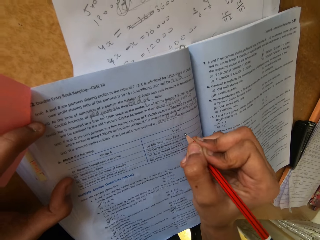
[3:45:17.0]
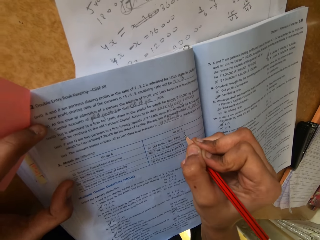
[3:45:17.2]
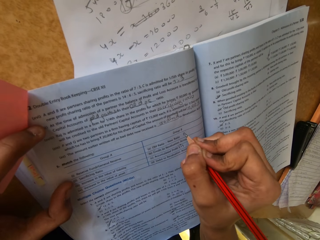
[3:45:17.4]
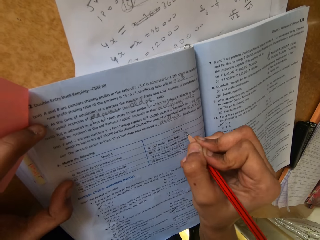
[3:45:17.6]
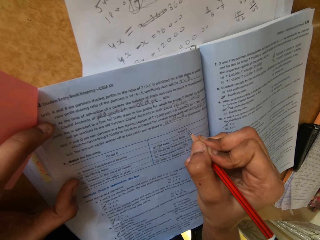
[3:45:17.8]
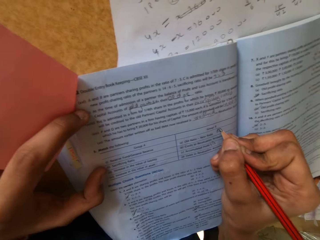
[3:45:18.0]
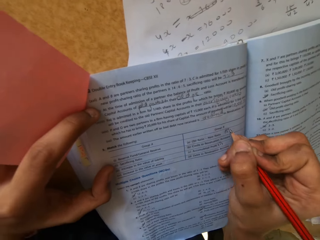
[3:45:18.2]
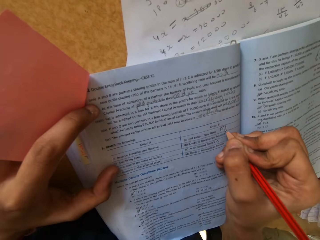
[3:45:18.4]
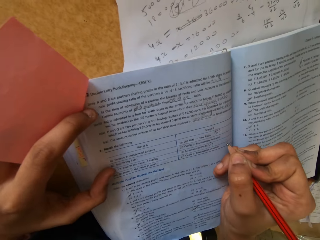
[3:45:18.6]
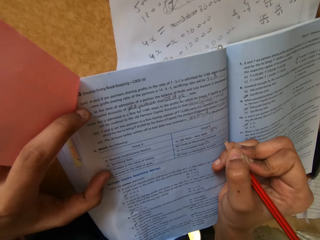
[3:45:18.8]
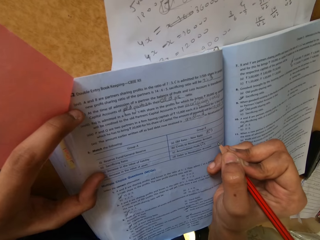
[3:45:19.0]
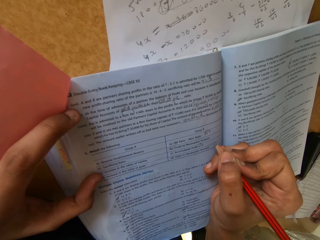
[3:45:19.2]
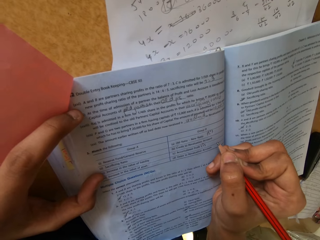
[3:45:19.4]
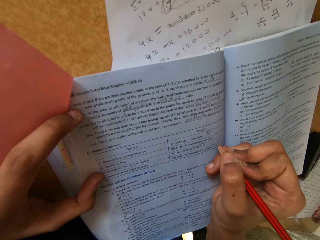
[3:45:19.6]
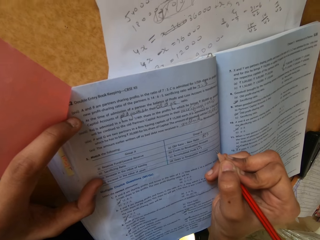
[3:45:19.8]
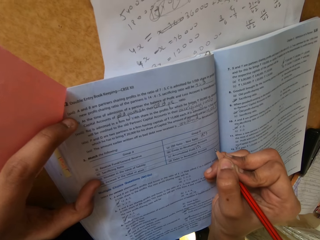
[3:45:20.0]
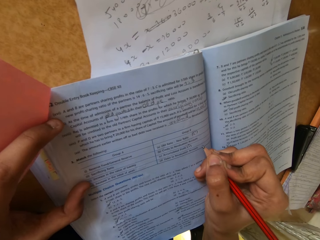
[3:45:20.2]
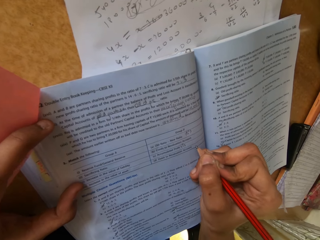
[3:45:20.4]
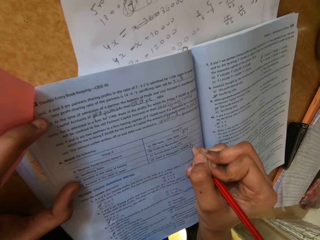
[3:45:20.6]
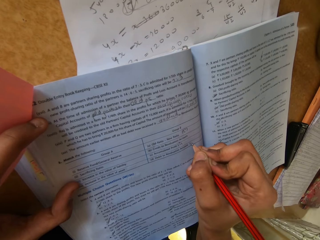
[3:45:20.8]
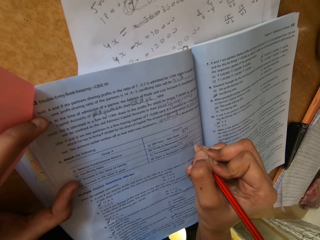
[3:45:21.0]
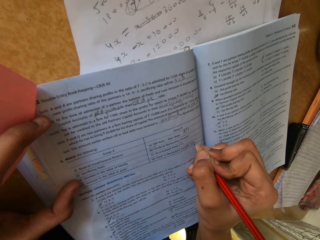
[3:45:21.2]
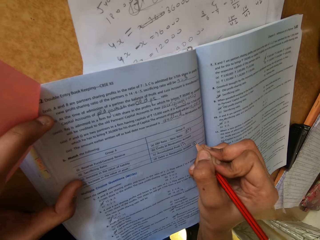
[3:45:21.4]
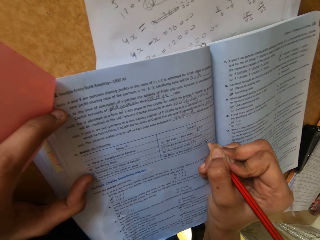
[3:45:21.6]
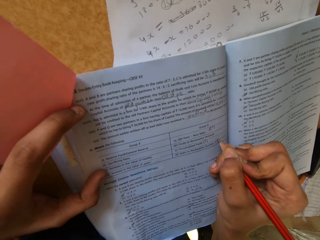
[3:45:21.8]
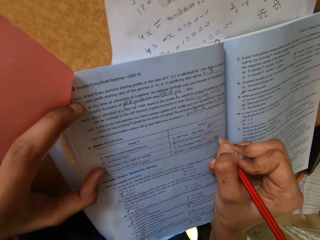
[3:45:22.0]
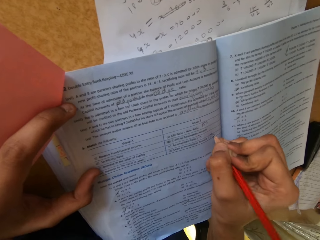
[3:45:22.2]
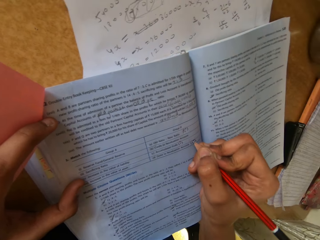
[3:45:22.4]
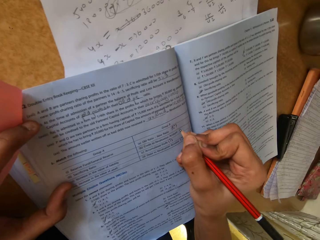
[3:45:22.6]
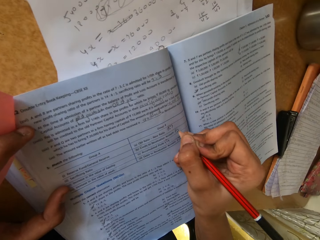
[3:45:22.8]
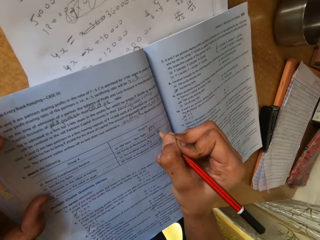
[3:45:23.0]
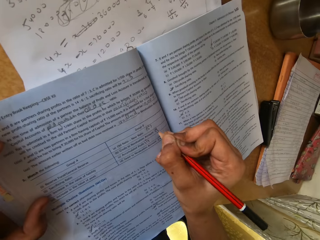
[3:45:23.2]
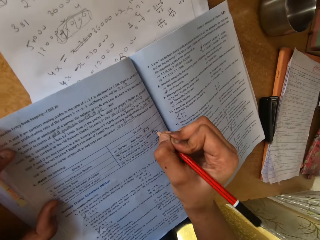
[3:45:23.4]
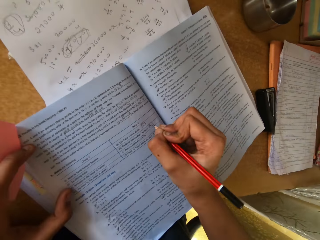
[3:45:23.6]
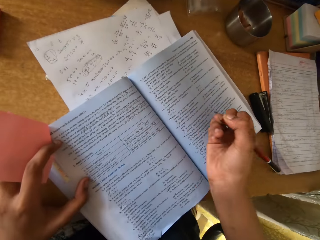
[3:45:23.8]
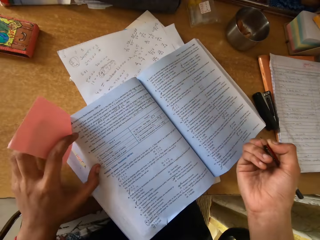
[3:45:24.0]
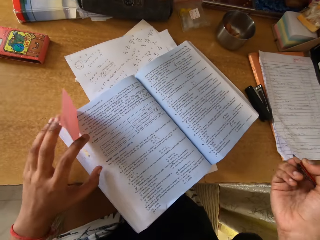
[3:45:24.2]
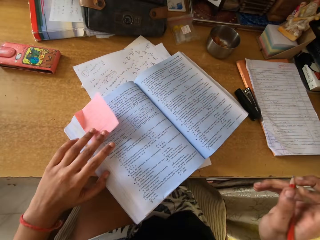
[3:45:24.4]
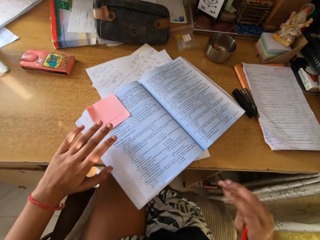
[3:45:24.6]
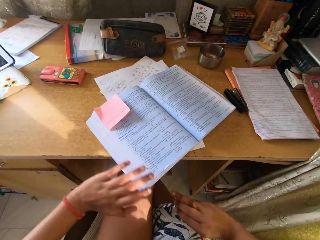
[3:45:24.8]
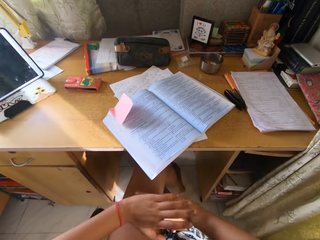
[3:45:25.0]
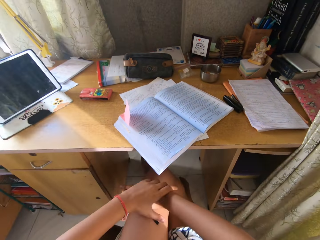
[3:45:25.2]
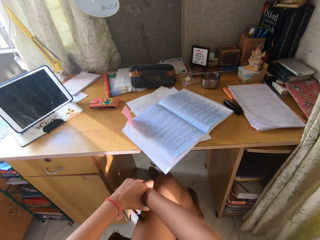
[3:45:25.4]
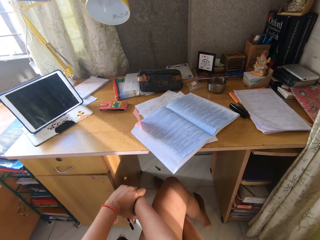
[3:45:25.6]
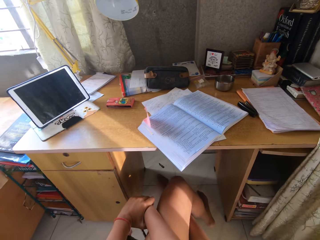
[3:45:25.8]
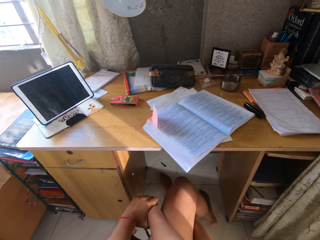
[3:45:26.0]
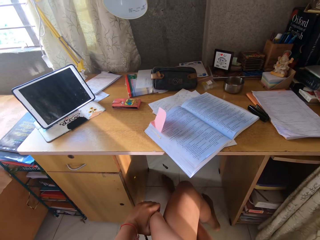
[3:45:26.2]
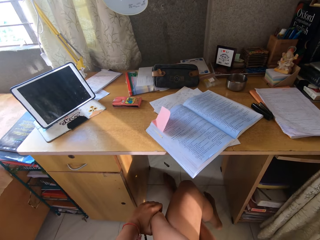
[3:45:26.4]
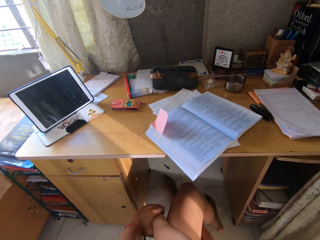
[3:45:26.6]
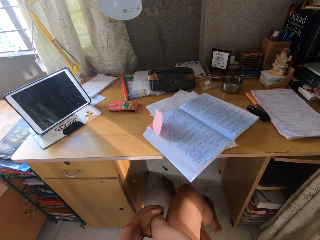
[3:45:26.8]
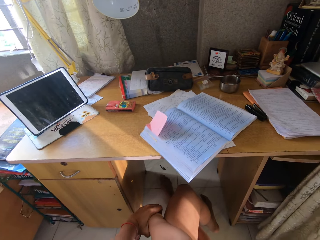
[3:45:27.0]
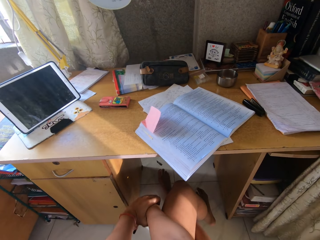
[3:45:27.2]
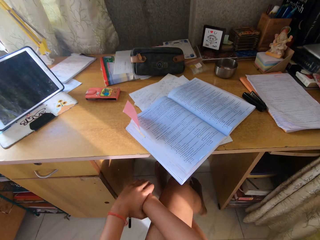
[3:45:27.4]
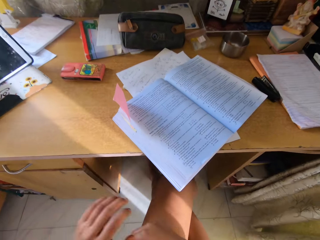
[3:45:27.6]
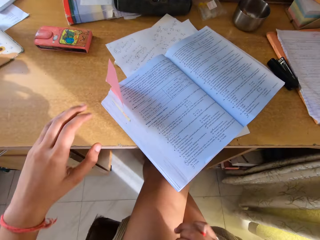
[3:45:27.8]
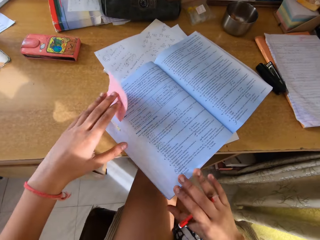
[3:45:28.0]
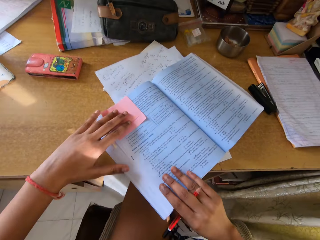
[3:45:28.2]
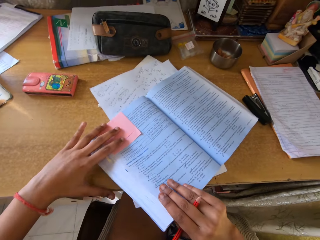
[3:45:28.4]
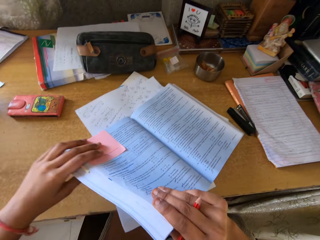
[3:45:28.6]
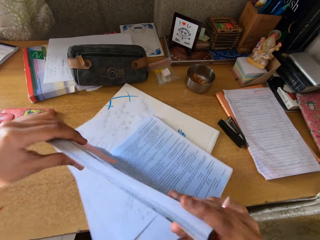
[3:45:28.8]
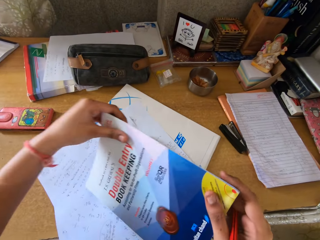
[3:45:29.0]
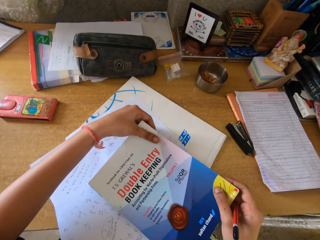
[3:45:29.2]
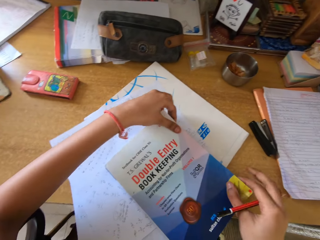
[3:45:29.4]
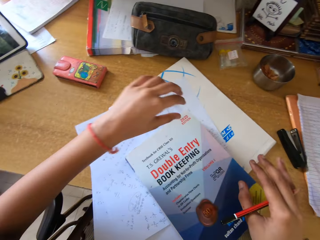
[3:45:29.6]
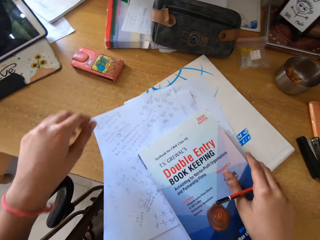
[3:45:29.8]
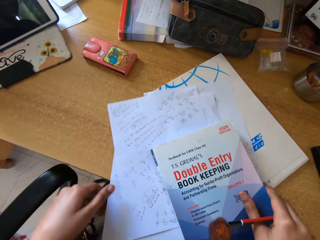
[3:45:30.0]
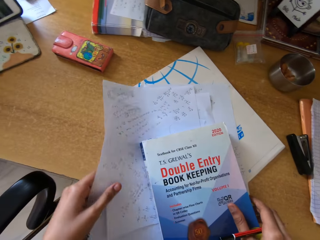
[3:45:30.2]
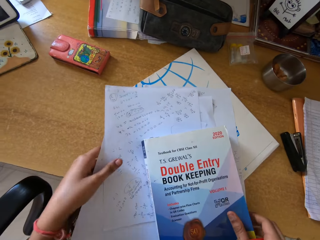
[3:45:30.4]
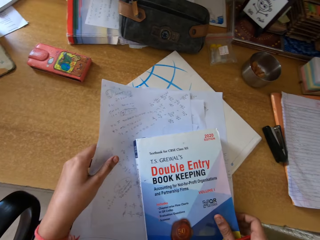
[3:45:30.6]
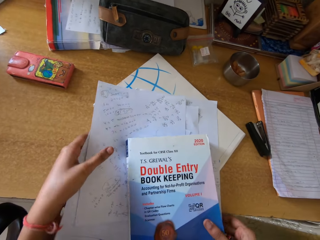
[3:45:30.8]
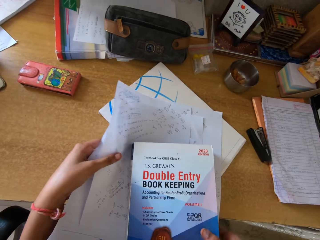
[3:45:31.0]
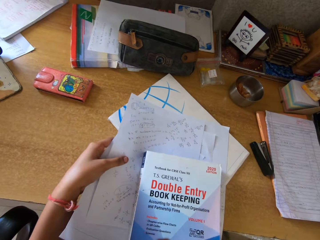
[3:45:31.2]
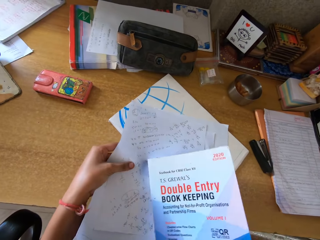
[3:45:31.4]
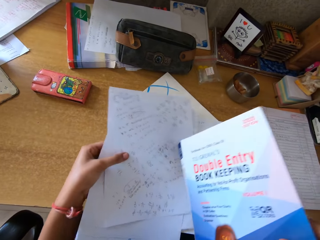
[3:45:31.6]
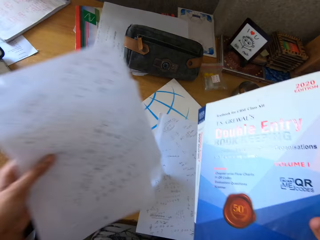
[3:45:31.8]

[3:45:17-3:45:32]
The camera wearer withdraws her hands from the booklet. She sticks the sticky note on the booklet with the left hand. She holds hands together. She stretches herself. She holds the booklet with both hands. She closes the booklet with both hands.

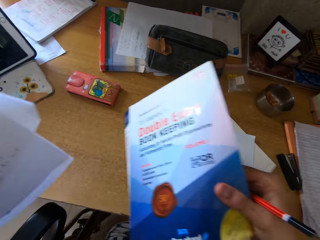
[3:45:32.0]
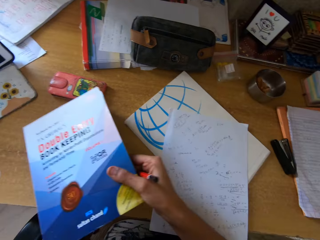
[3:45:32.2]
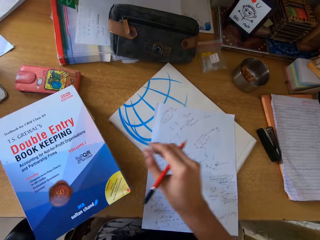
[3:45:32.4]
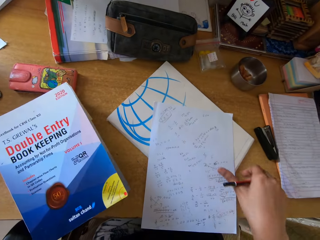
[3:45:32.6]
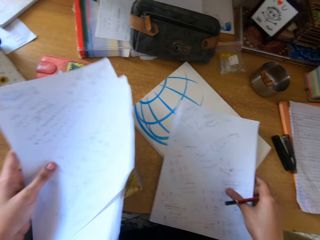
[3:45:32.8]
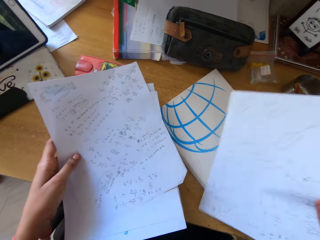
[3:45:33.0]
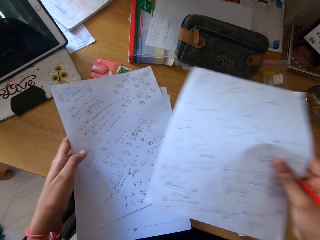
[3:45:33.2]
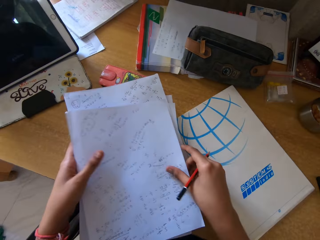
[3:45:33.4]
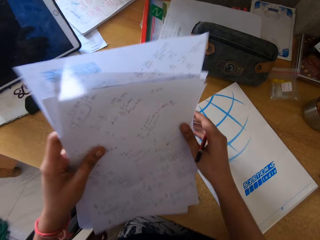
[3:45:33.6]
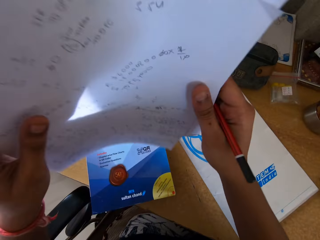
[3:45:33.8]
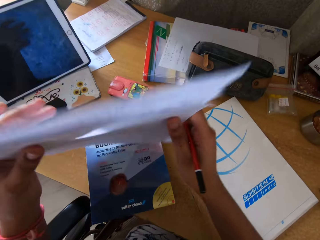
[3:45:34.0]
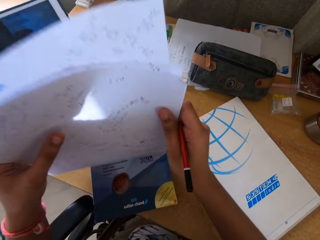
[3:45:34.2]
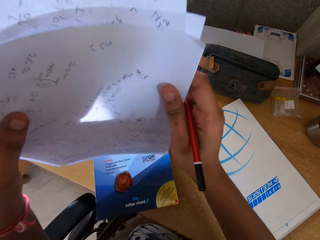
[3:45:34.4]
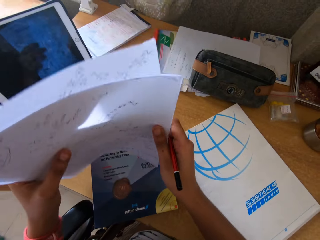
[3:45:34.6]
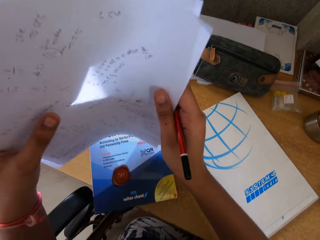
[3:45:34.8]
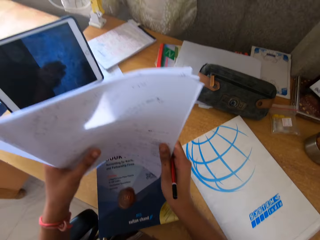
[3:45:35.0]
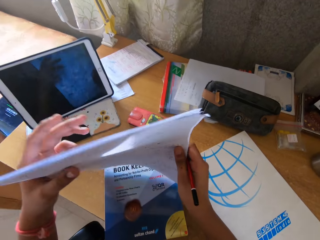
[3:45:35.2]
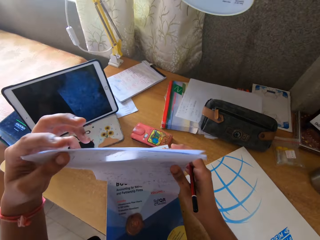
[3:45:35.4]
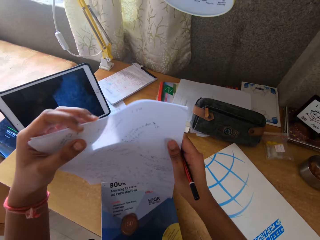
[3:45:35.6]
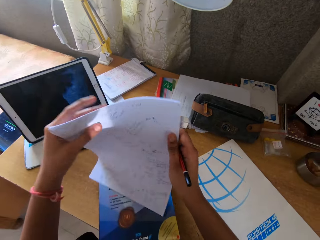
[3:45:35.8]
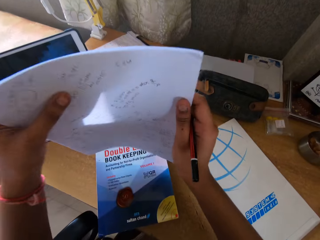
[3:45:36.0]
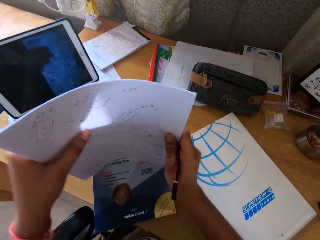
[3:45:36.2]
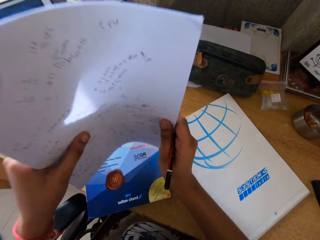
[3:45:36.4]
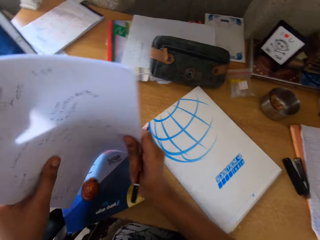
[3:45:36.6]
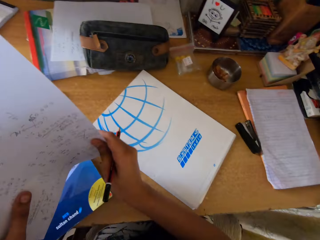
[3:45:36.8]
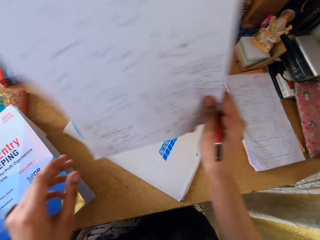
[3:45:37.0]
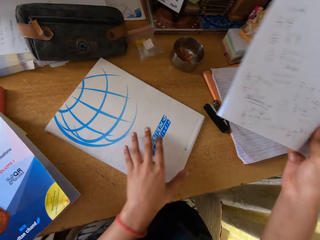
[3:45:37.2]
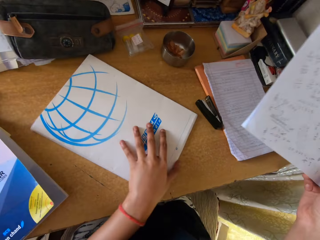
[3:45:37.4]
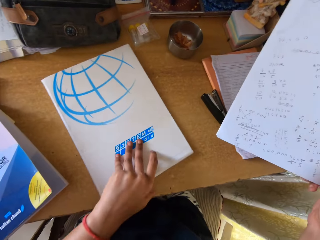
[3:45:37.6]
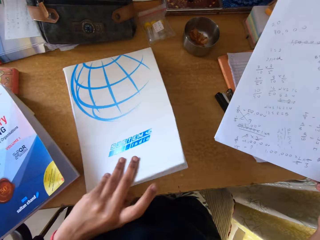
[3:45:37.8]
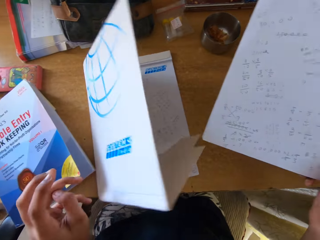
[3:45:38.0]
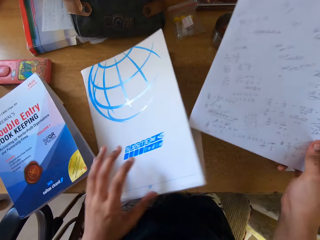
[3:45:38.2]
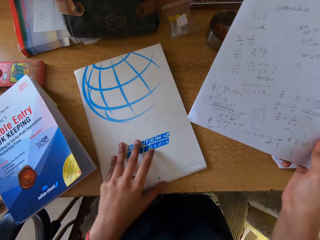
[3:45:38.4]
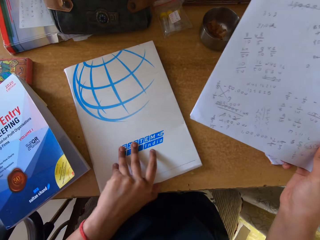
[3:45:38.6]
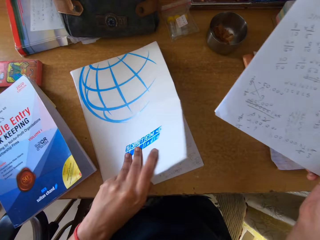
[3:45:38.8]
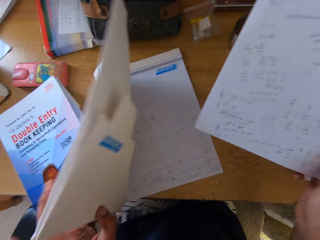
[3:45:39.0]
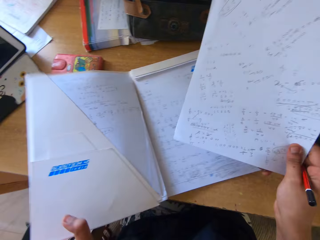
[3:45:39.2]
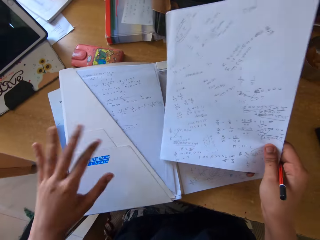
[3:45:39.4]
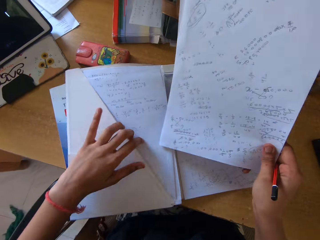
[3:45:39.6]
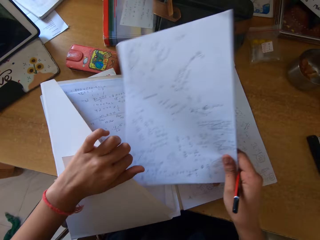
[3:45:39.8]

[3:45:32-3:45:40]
The camera wearer picks up the papers on the table with the left hand. They lift the booklet with the right hand. They place the booklet on the table with the left hand. They pick up a piece of paper from the table. They put the papers together. They hit the papers on the table. They open the document wallet with the left hand. They put the papers in the album paper keeper.
